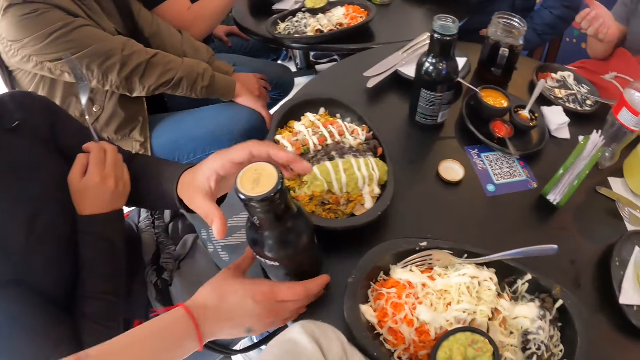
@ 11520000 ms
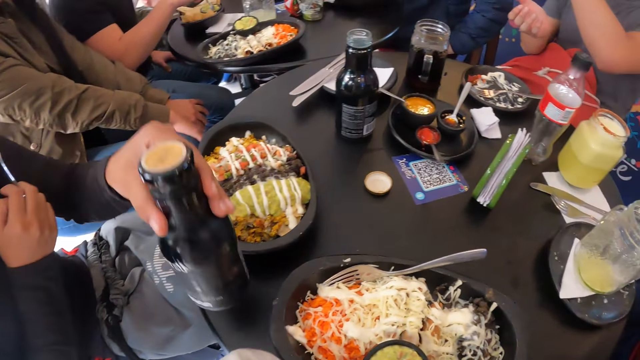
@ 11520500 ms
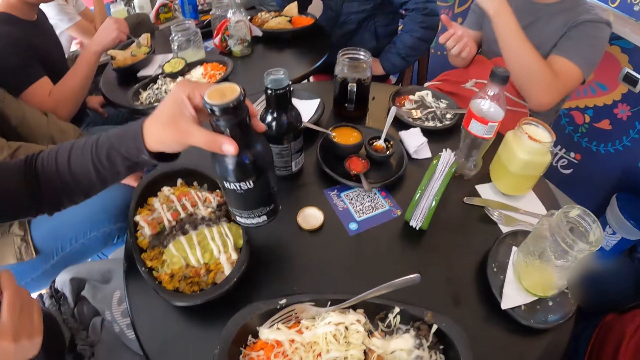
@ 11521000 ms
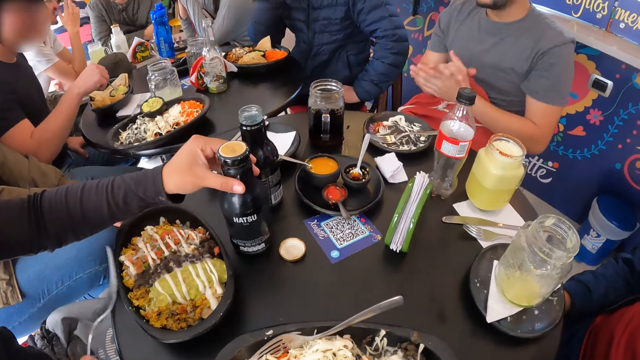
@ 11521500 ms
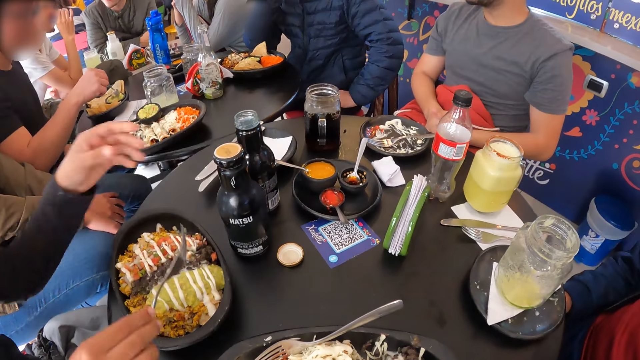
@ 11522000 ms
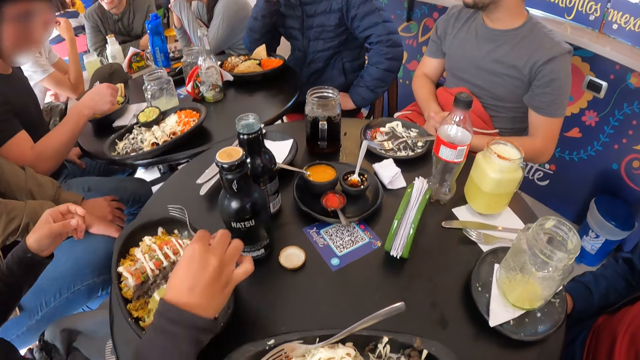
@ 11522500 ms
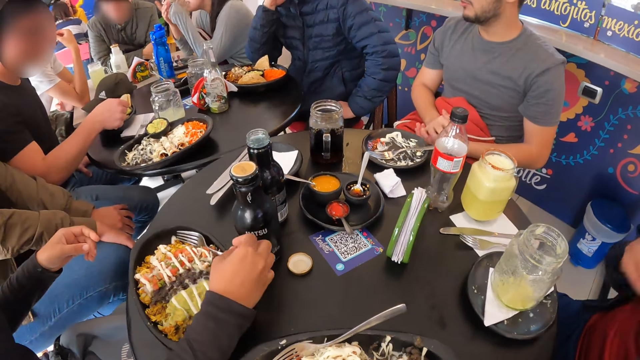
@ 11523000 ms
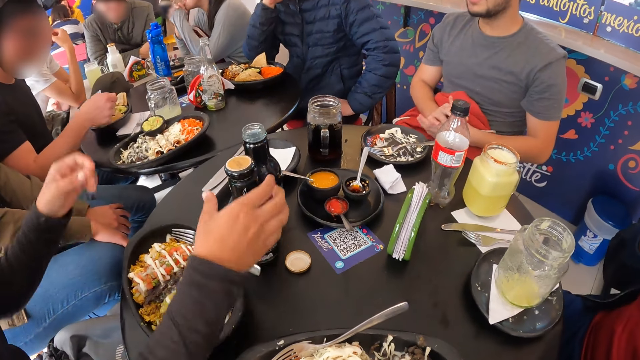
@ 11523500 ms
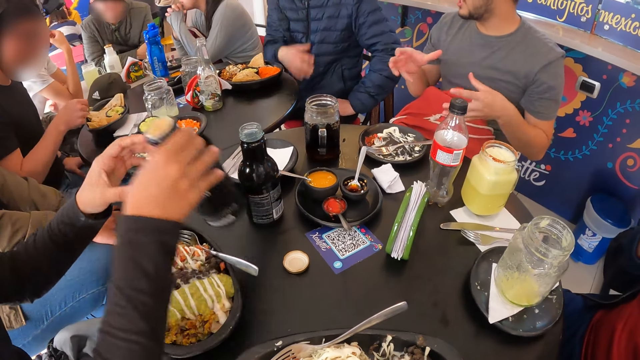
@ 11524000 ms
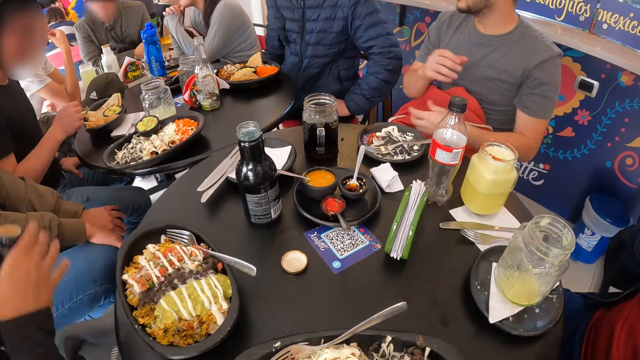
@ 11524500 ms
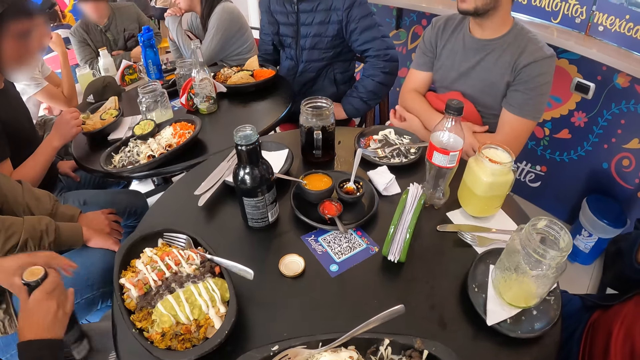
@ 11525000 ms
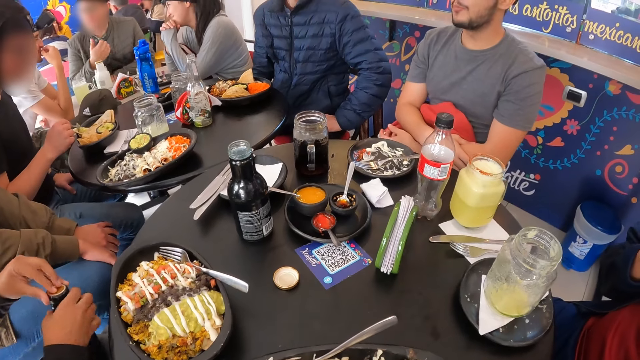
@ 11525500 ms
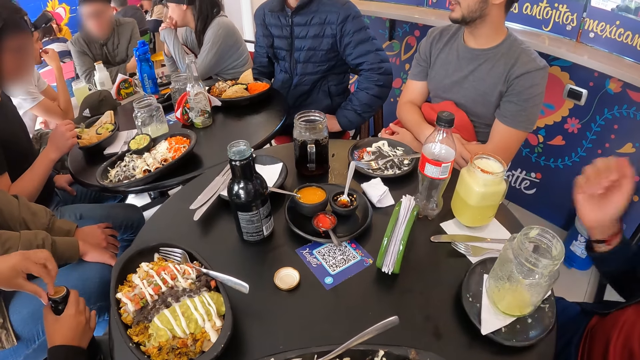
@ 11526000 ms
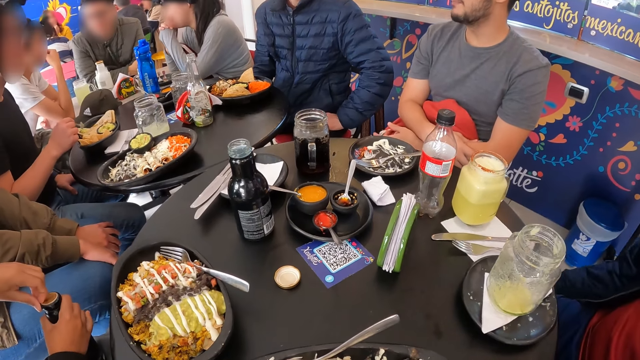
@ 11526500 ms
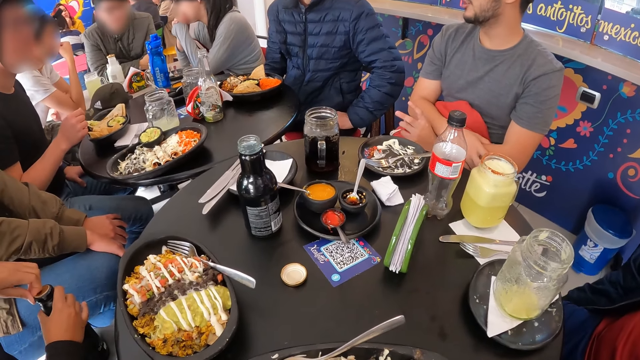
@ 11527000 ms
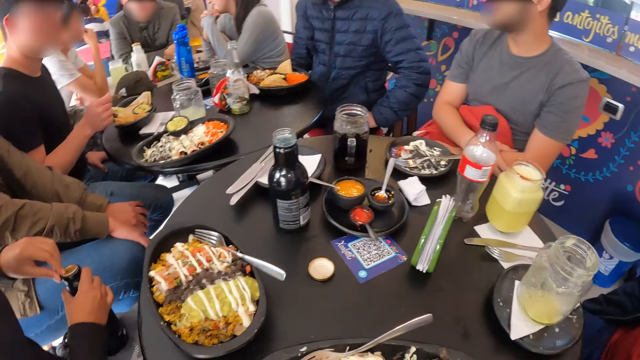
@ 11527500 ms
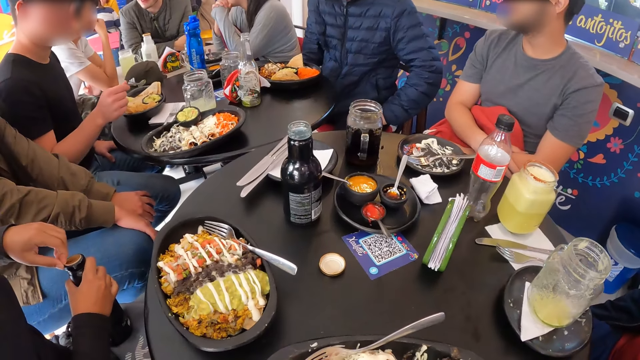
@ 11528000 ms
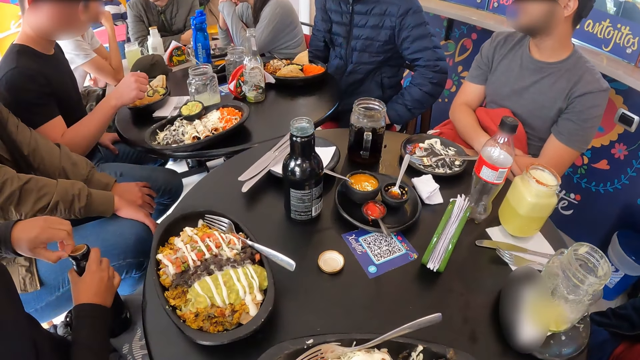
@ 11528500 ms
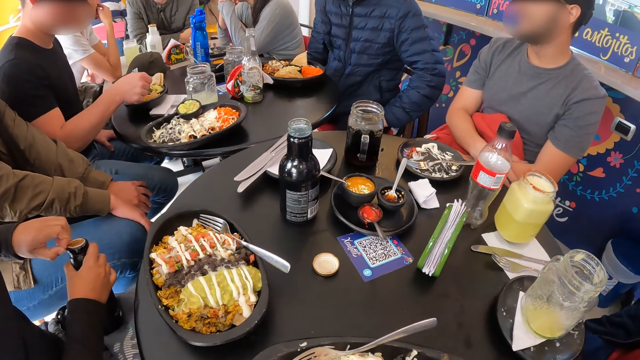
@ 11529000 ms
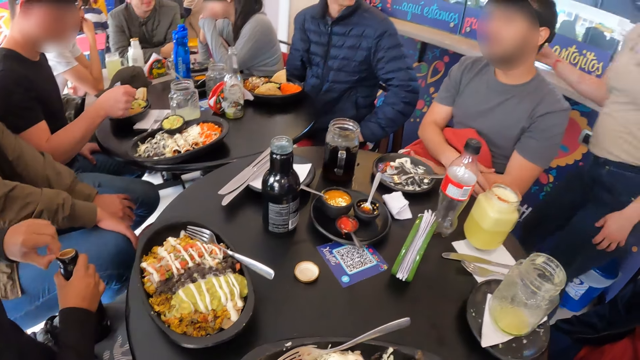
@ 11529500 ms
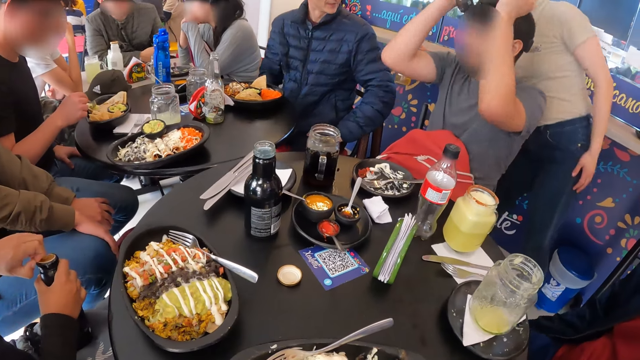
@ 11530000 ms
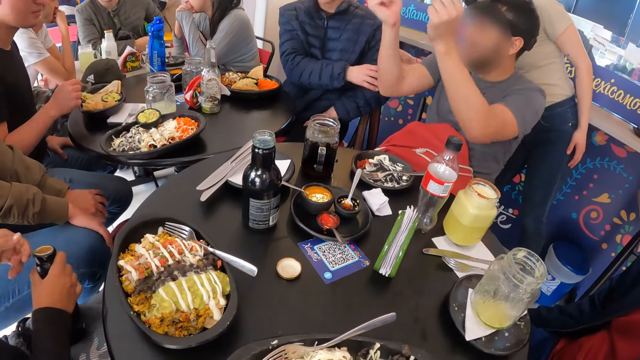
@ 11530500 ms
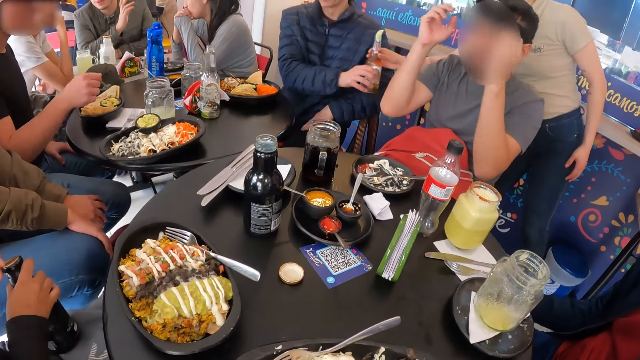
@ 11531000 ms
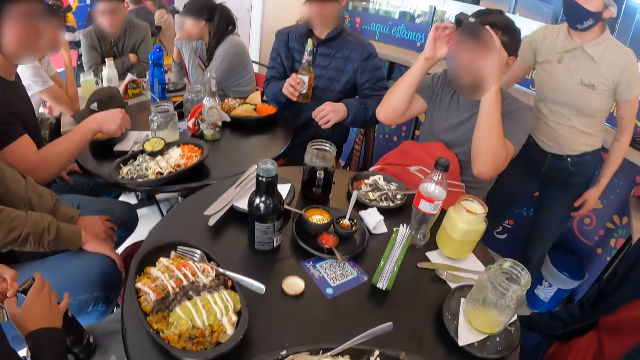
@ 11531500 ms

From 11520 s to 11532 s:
The man removes his right hand from his leg. He places his right hand on his leg.

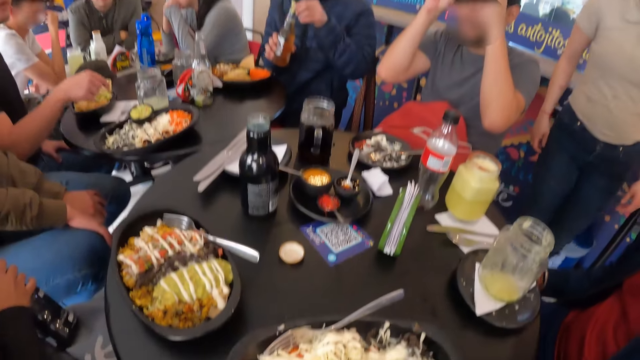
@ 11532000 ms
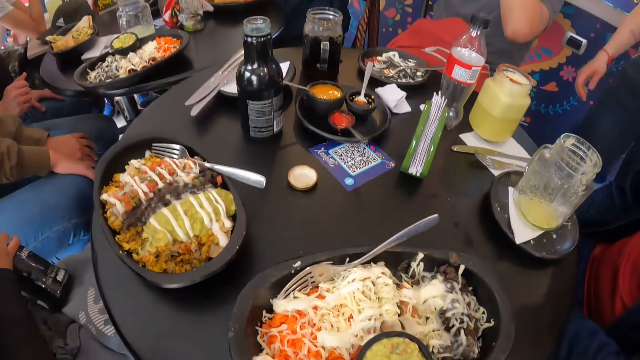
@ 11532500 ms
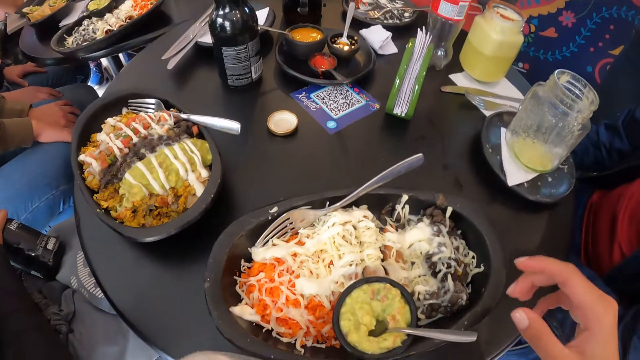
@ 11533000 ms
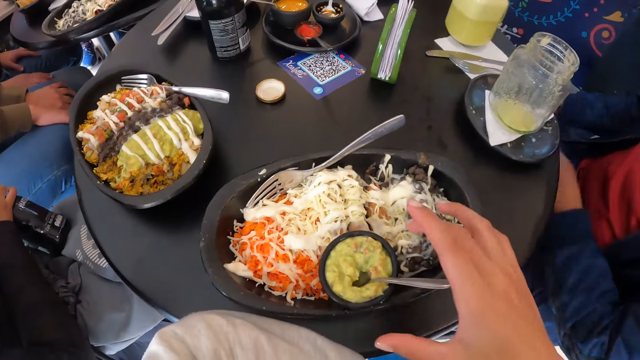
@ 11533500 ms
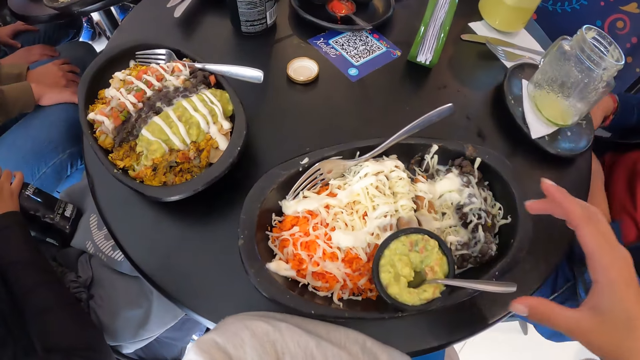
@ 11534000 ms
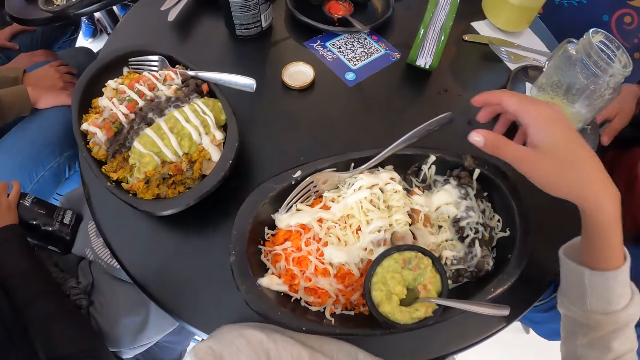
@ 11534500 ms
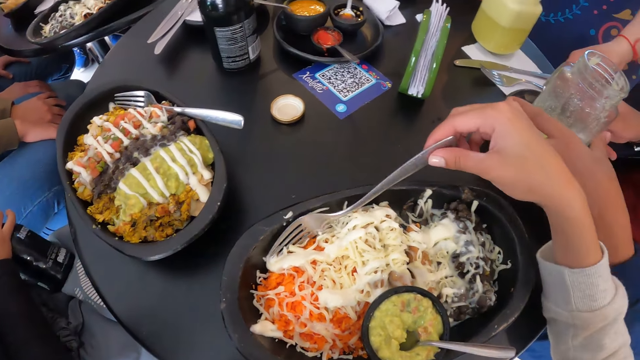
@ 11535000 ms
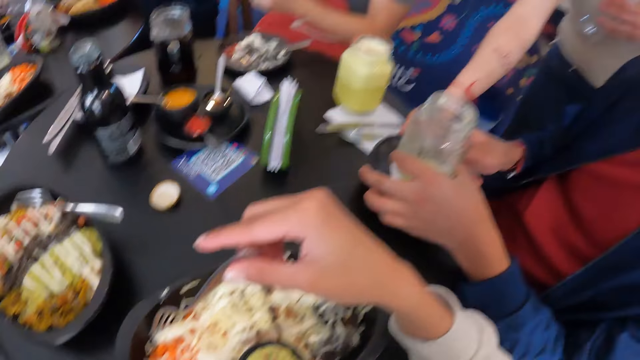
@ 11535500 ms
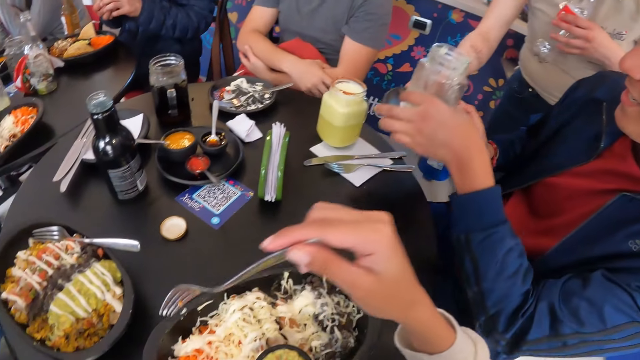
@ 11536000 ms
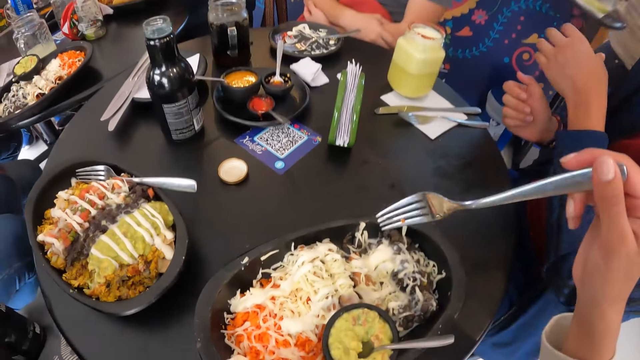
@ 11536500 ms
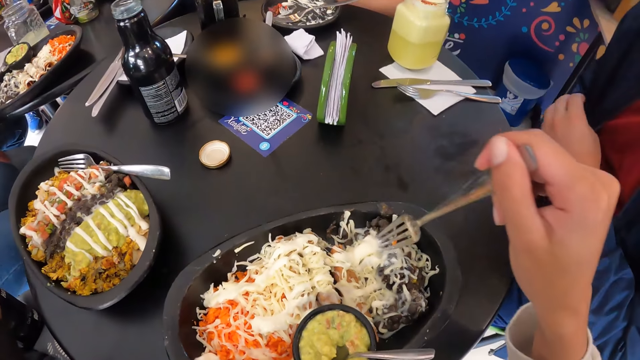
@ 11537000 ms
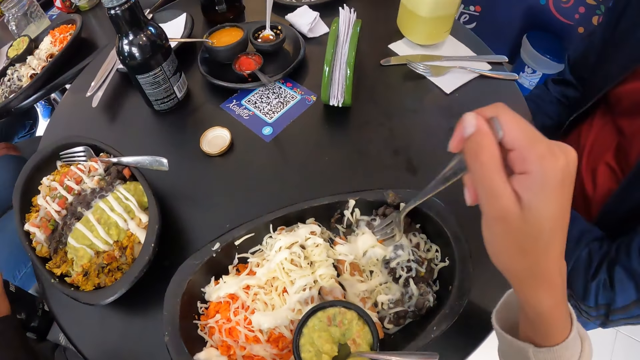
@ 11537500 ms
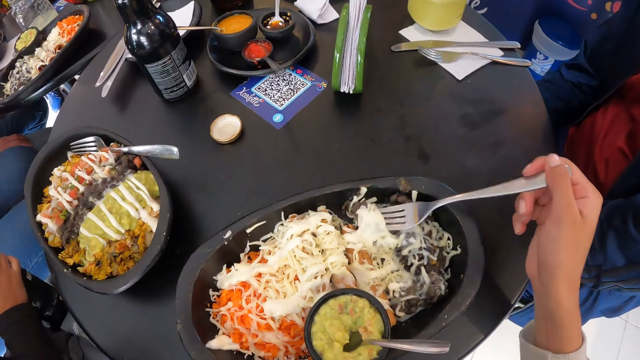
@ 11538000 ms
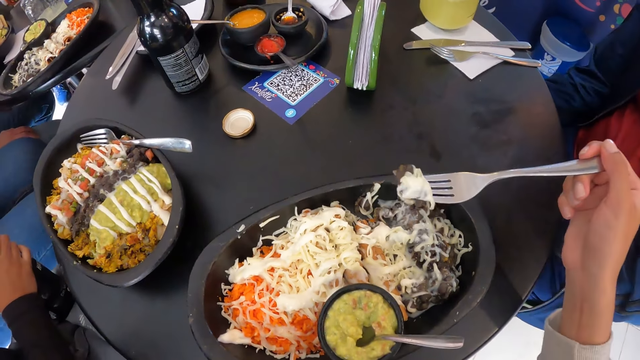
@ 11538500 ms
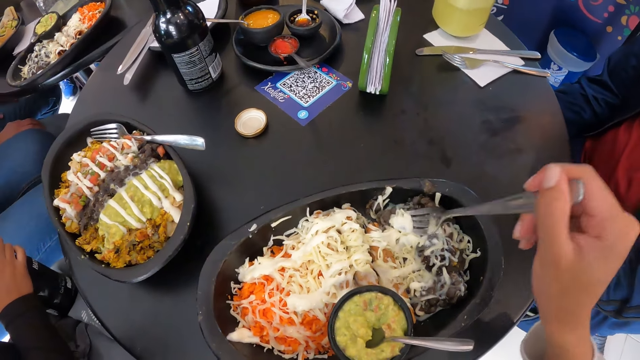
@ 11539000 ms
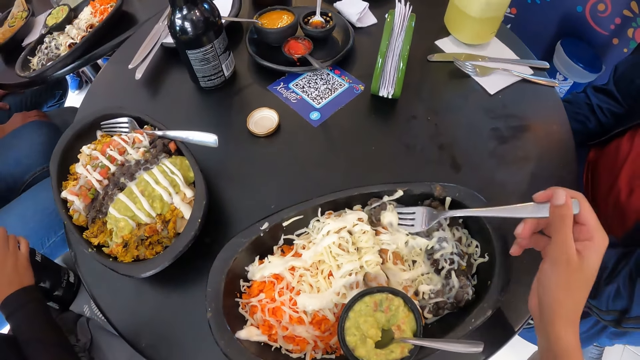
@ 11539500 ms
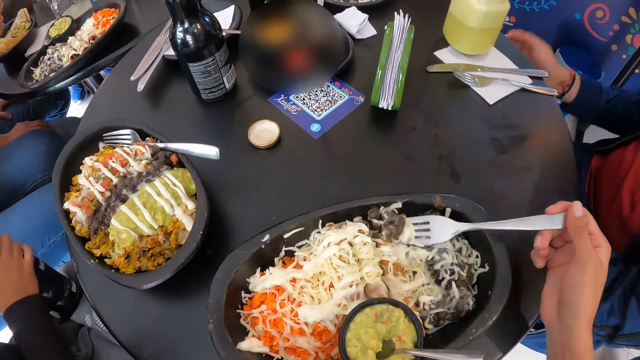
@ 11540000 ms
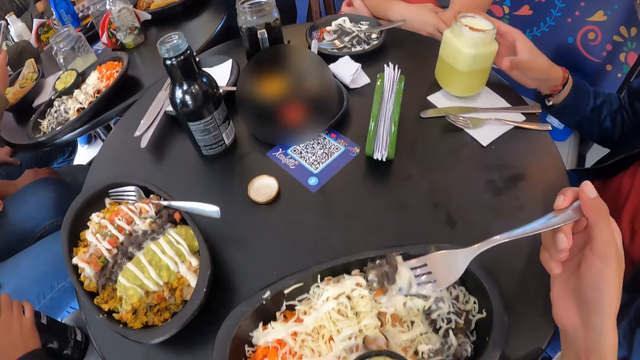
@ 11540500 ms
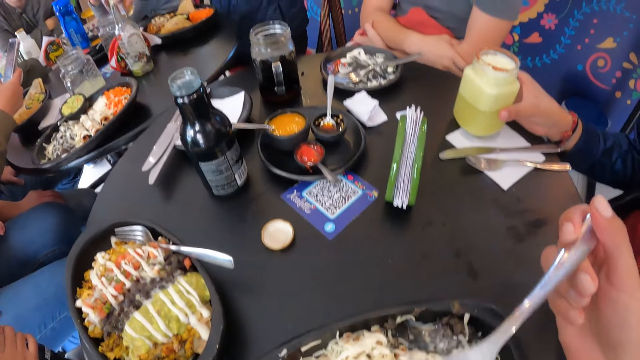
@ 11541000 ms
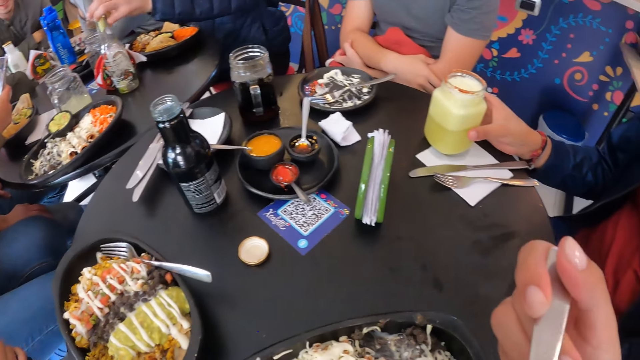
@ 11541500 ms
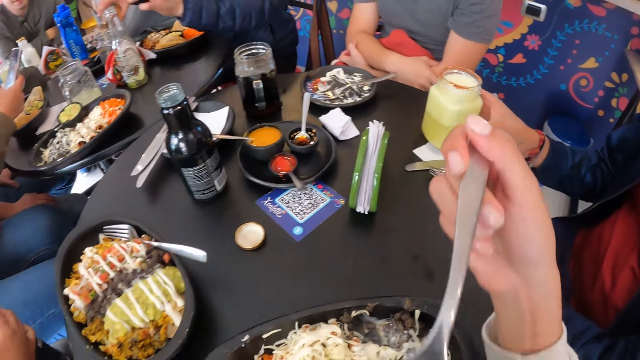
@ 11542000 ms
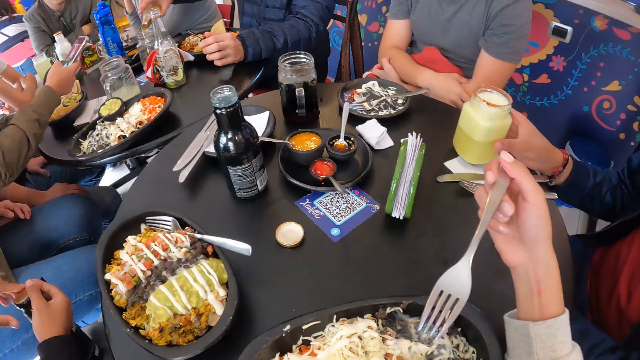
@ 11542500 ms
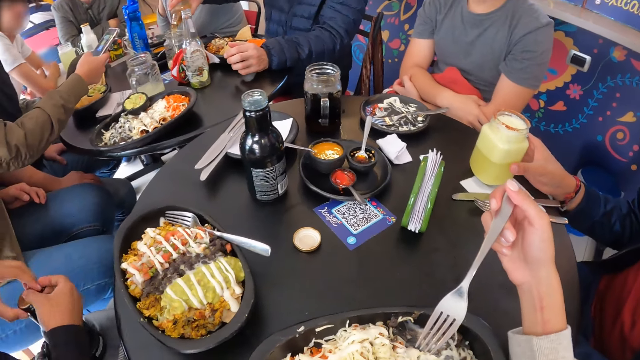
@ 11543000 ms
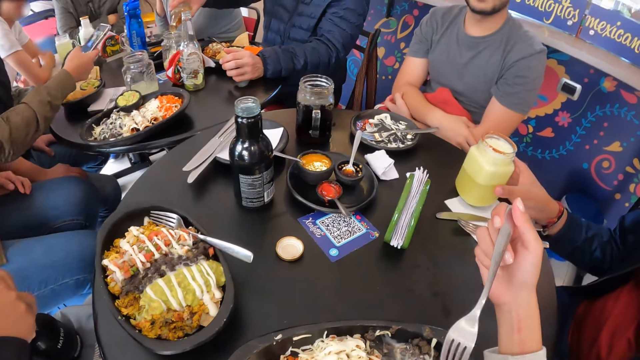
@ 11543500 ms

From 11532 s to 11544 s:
The camera wearer picks up the fork from the meal with his right hand. The man picks up the cup from the table with both hands. A waiter takes the cup from the man with his right hand. The man removes his right hand from the cup. He removes his right hand from the cup again. He places his hands on his legs. The camera wearer eats the meal with the fork in his right hand. He picks up dessert from the plate. The man removes his right hand from his leg and holds the cup on the table with his right hand. The camera wearer eats the dessert.
